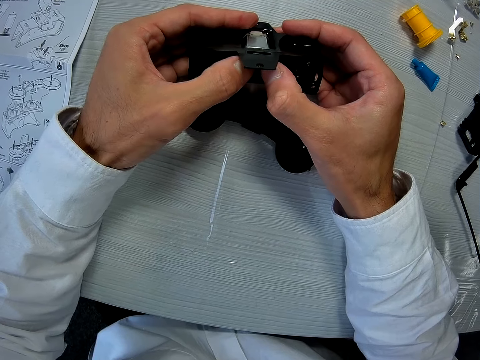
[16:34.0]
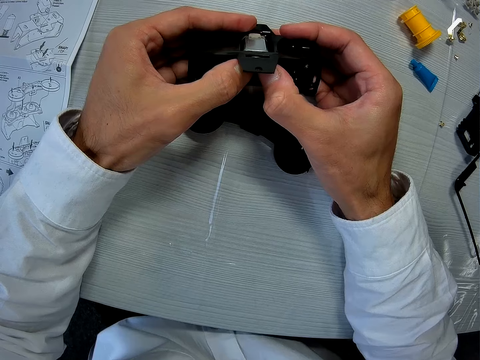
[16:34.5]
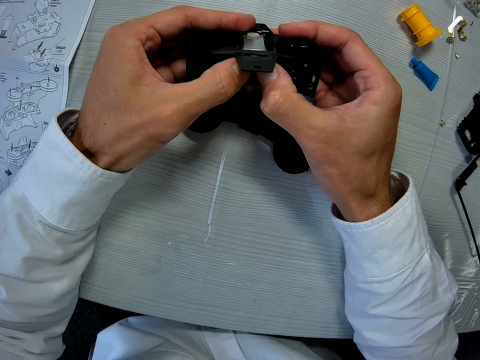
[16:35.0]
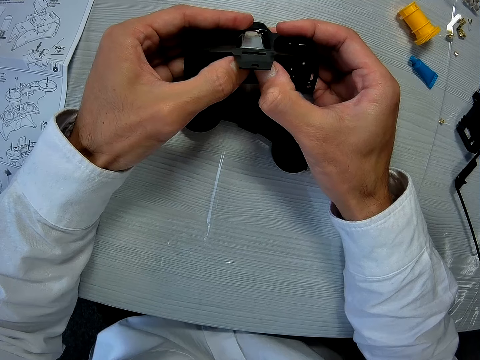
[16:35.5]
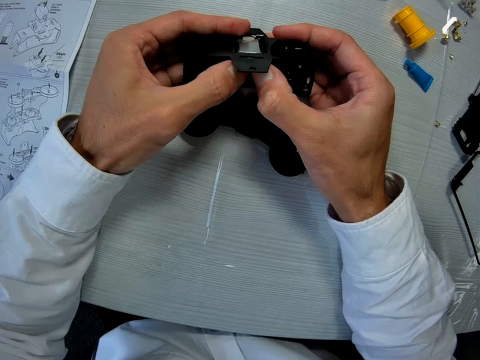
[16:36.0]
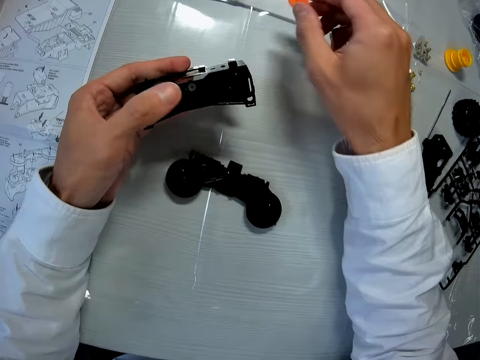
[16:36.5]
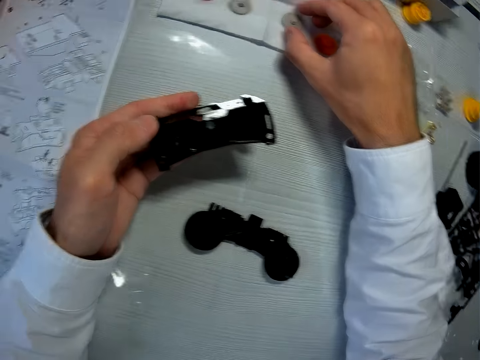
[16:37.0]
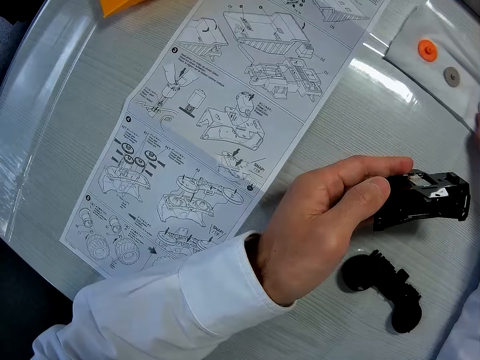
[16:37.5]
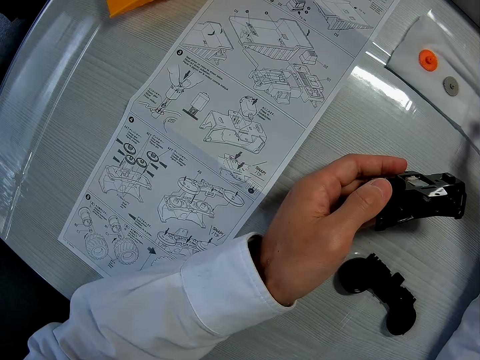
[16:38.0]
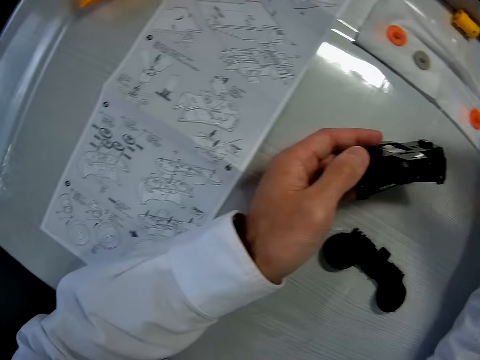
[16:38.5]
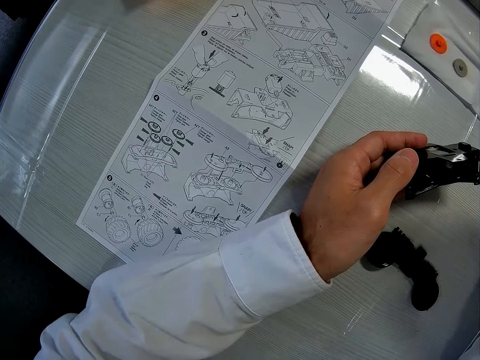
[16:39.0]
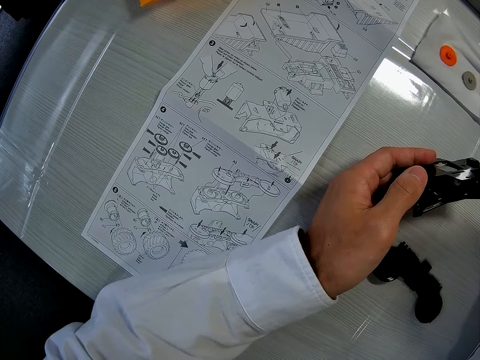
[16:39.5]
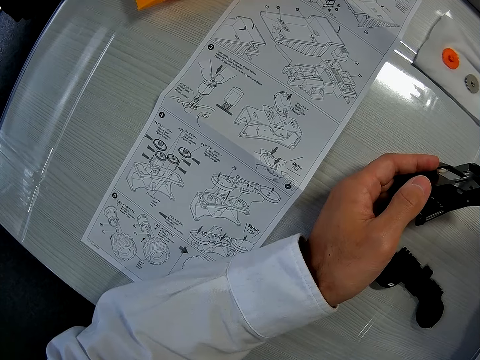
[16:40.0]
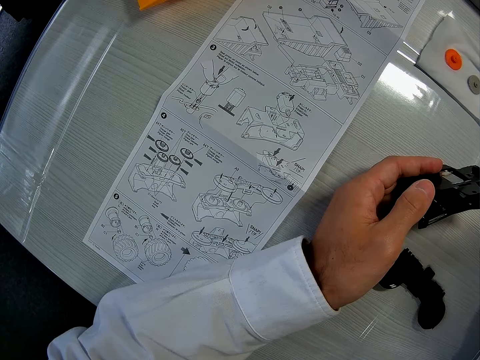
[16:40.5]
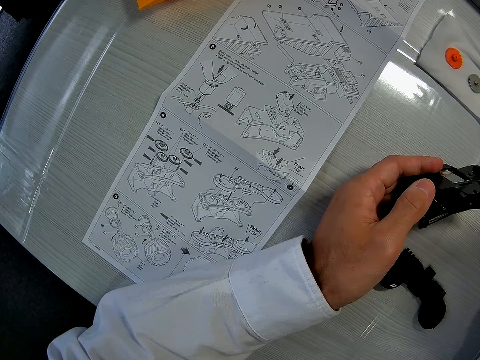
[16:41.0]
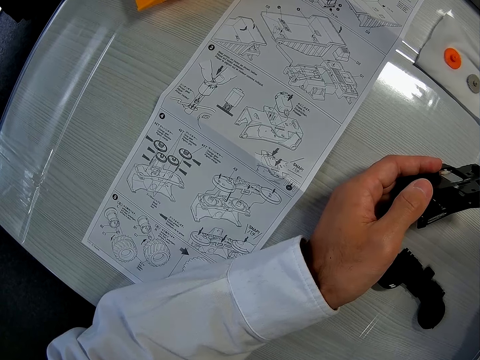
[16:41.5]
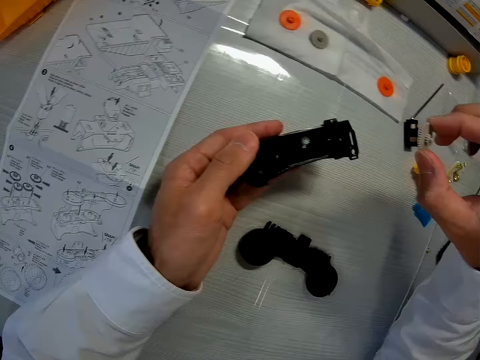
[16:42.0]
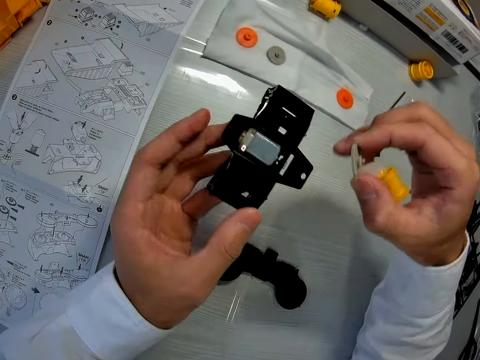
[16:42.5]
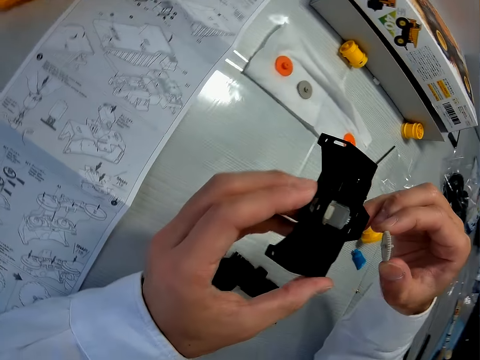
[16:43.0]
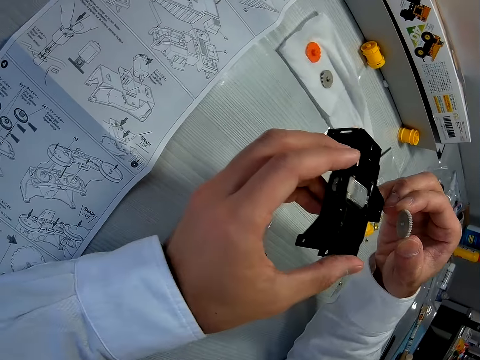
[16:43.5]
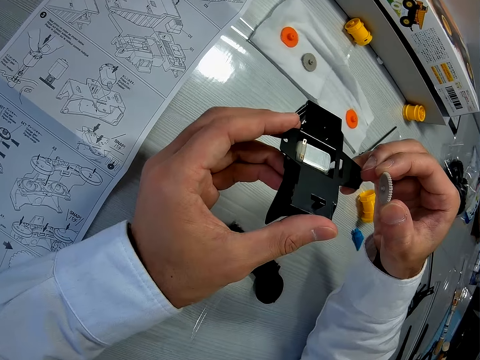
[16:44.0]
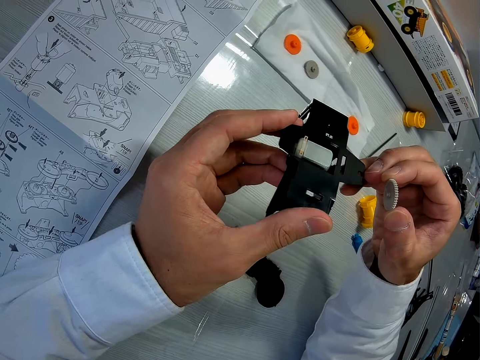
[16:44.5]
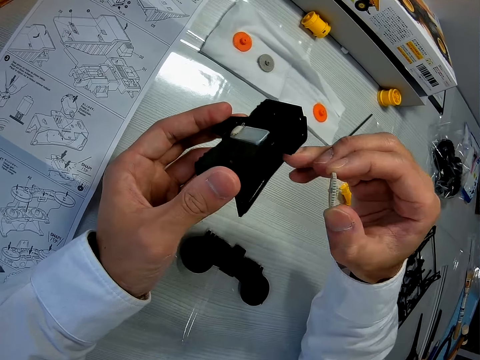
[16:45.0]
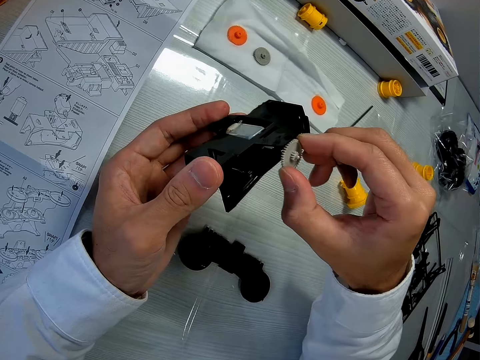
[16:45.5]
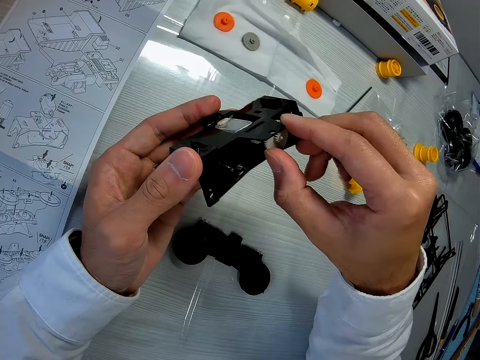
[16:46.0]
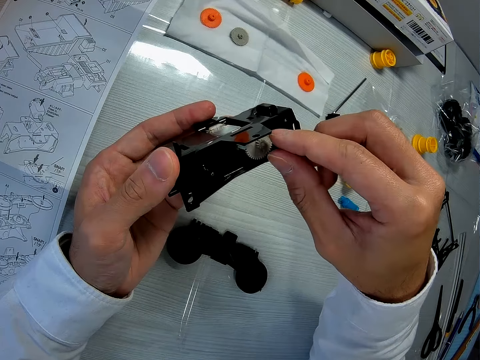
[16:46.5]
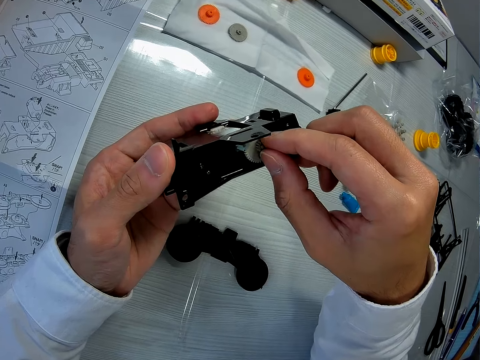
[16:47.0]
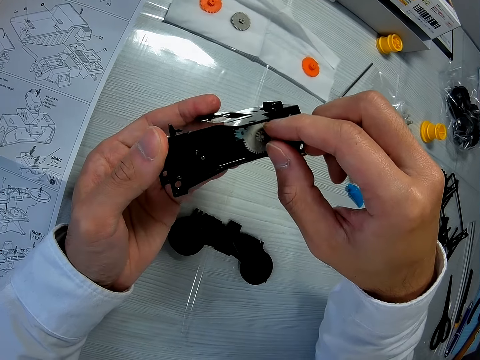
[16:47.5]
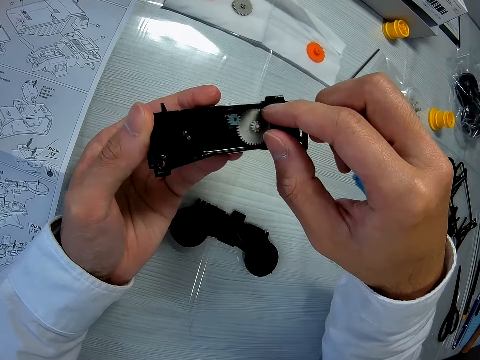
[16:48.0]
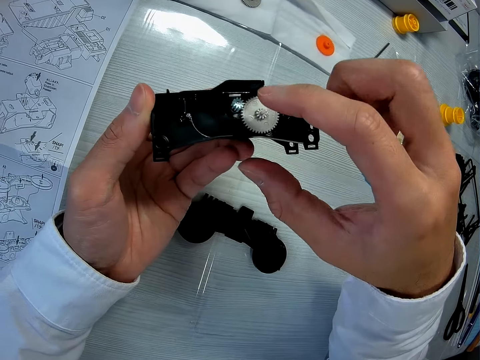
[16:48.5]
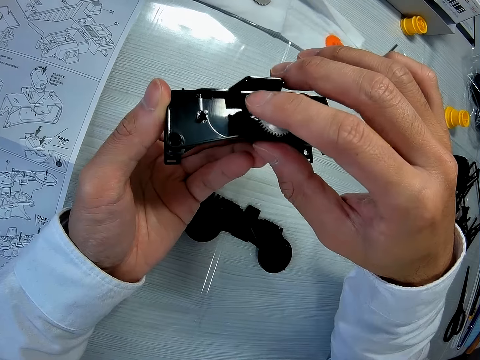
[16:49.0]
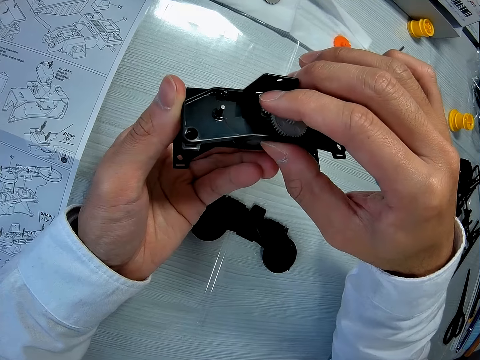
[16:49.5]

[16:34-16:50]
The camera wearer picks the sixth piece from the wipe. They turn the mechanical model around. They fix the piece into the mechanical model.

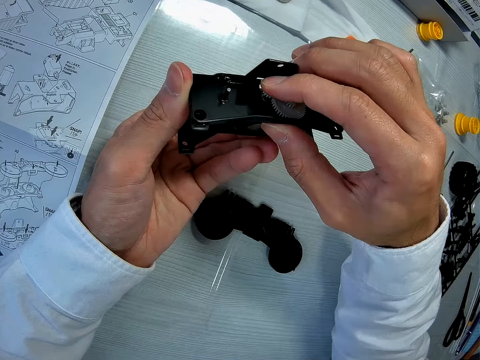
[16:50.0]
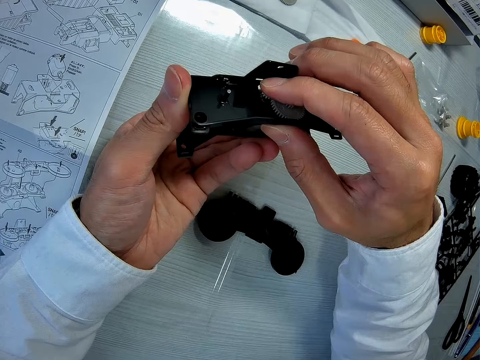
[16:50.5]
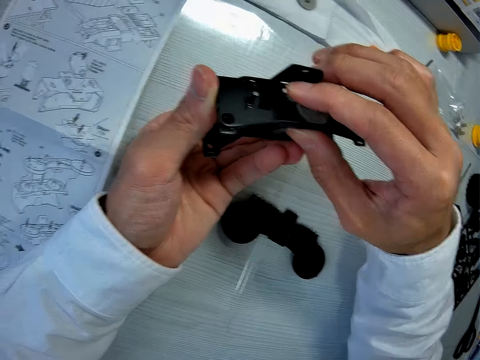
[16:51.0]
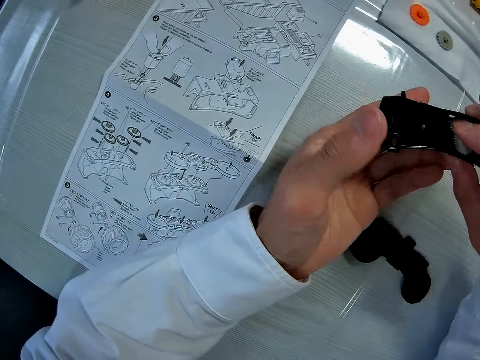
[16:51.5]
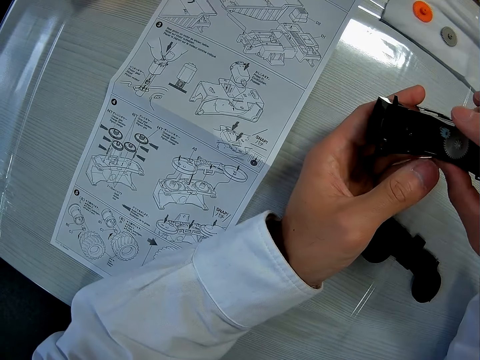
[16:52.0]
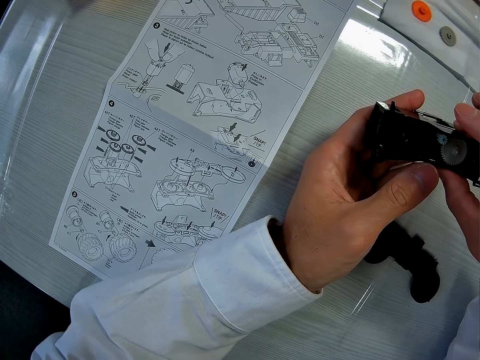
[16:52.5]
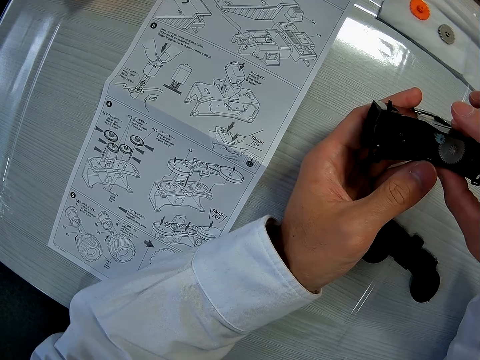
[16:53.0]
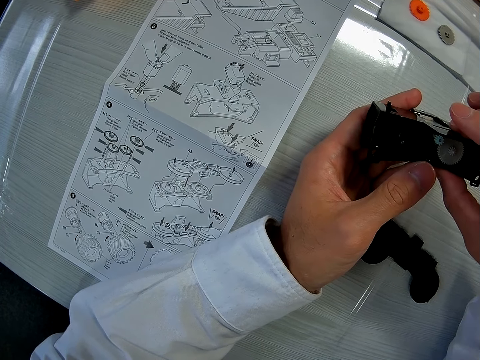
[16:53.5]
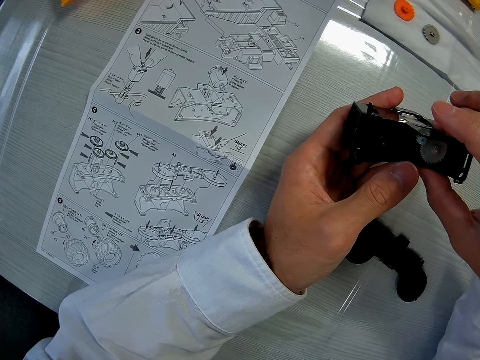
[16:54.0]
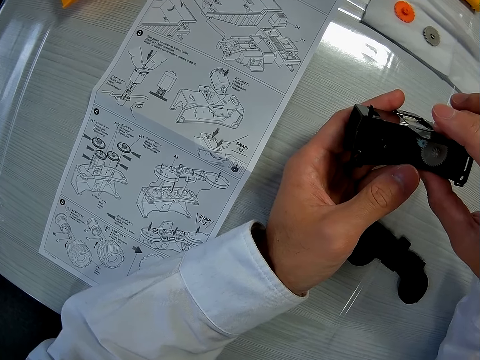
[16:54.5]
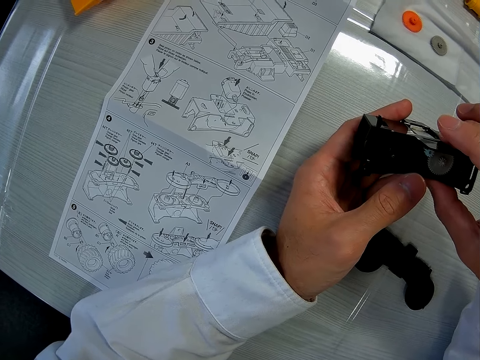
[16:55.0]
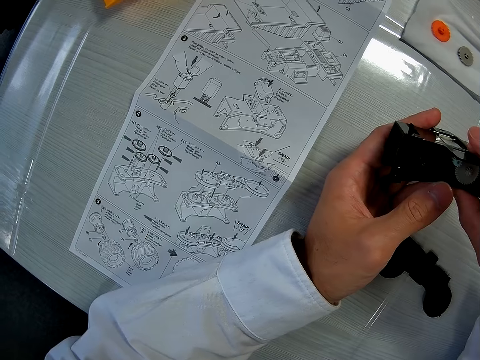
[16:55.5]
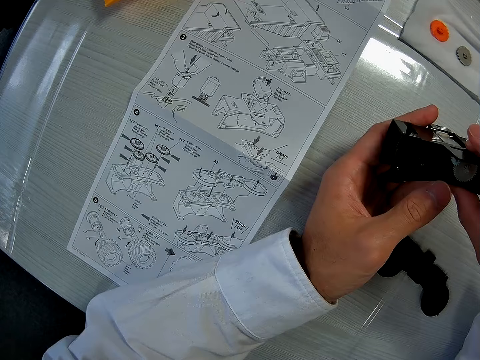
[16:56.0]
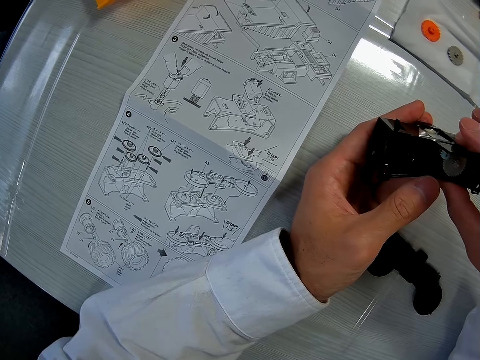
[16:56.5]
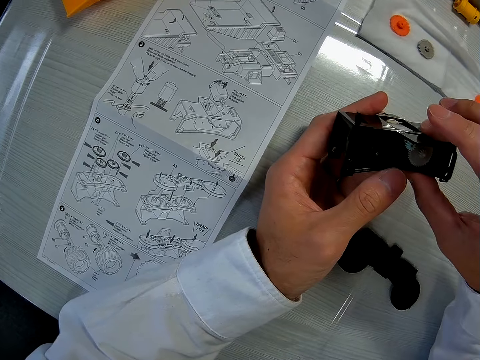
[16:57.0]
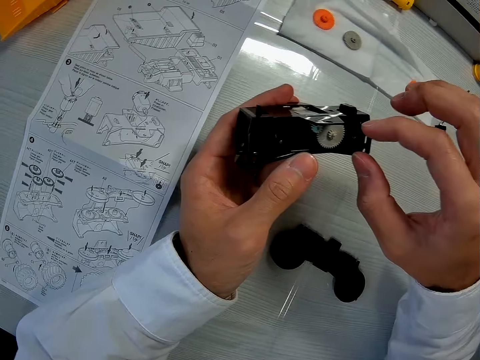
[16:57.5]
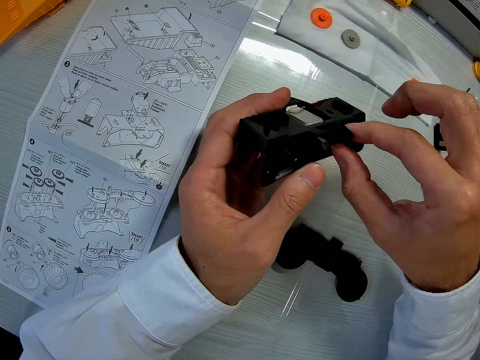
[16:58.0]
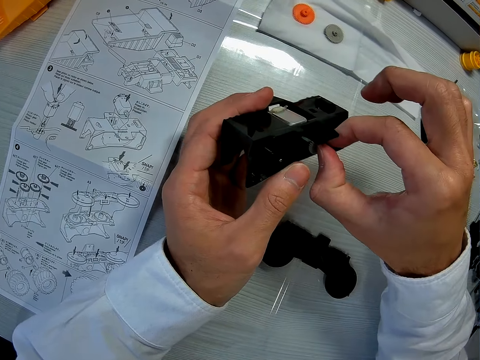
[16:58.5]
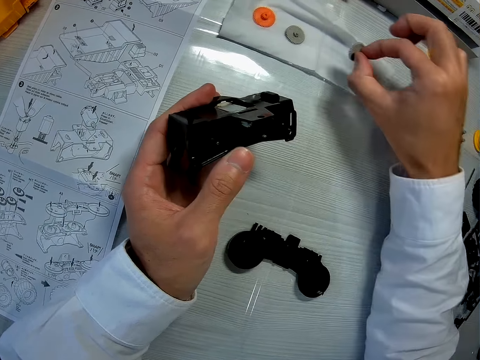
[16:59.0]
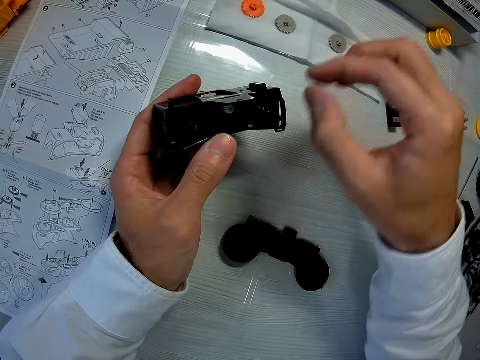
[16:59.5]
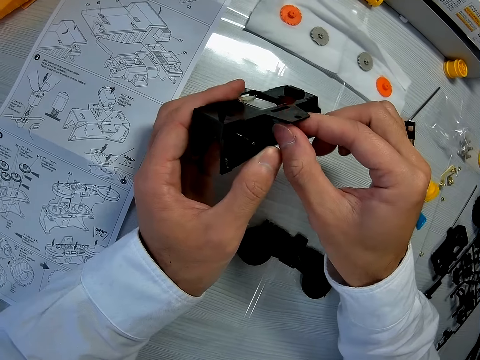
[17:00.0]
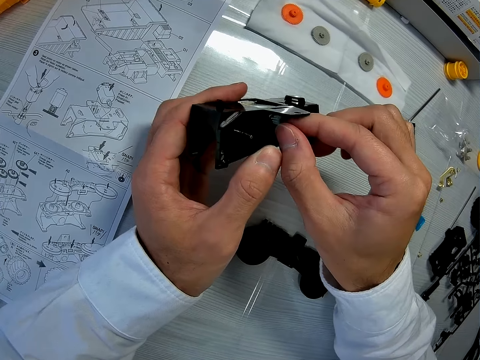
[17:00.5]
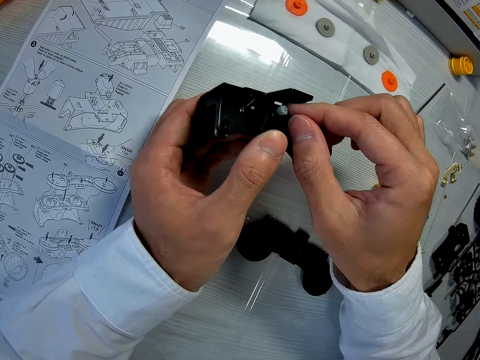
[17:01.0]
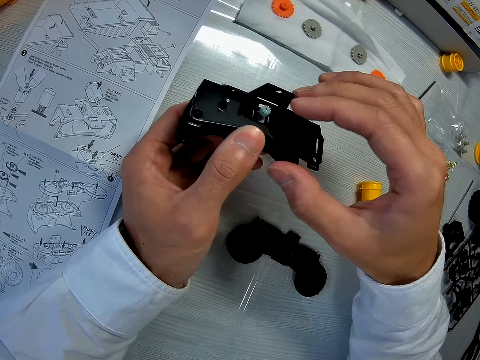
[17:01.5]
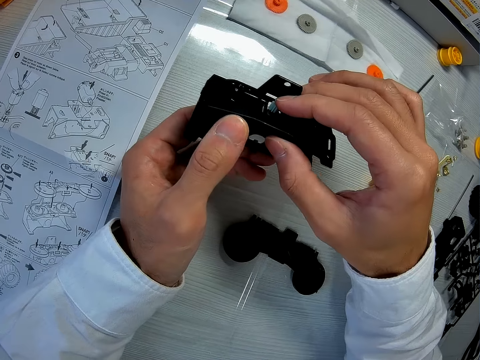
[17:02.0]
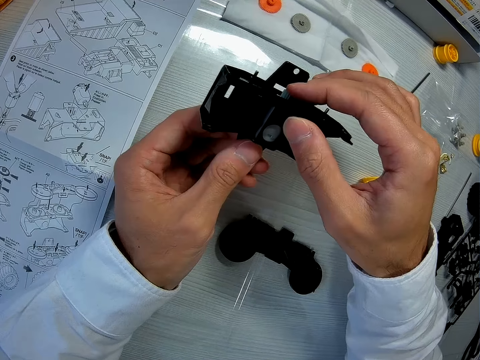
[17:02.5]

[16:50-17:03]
The camera wearer looks at the manual on the table. They remove the sixth piece from the mechanical model. They place the piece on the wipe. They adjust the mechanical model. They tighten the artwork.
